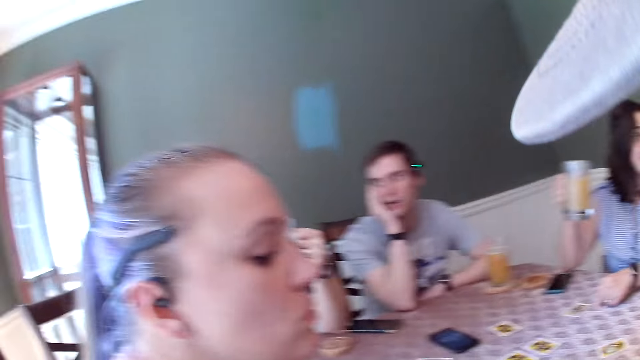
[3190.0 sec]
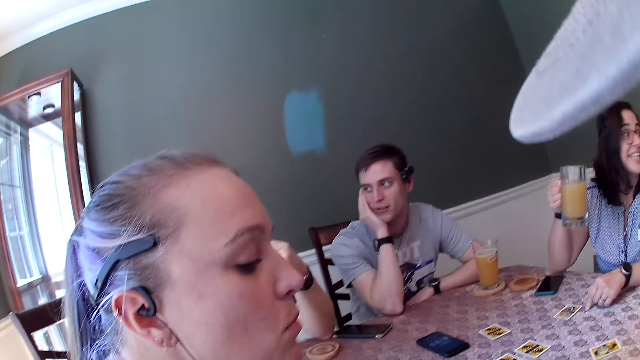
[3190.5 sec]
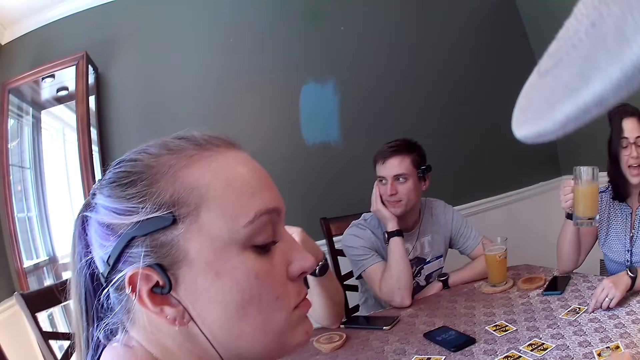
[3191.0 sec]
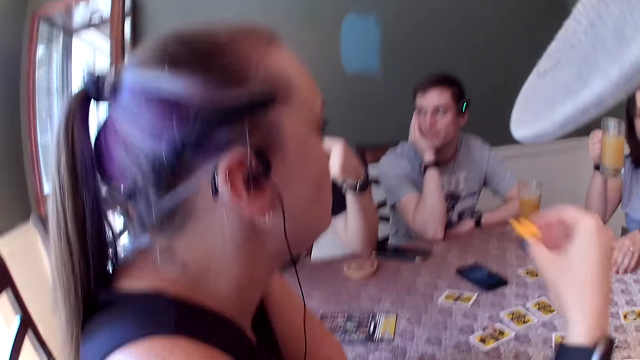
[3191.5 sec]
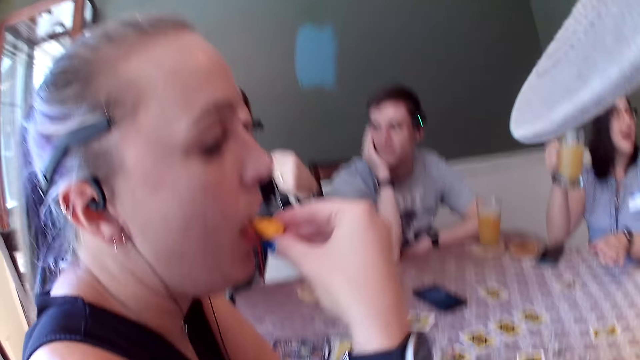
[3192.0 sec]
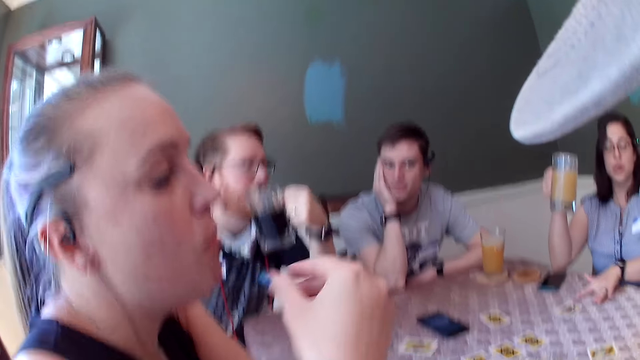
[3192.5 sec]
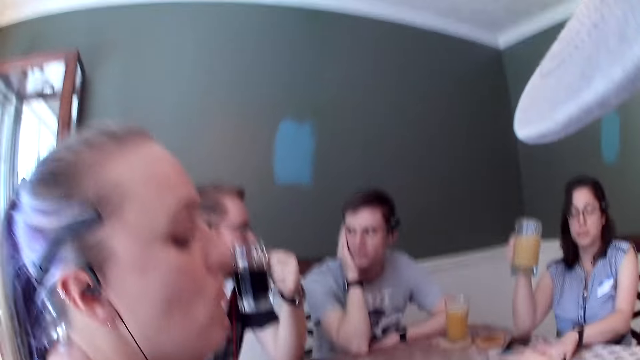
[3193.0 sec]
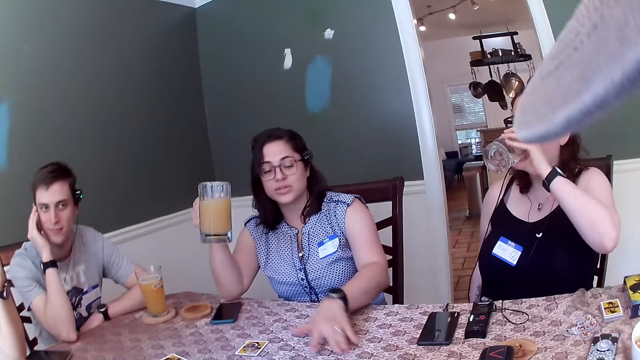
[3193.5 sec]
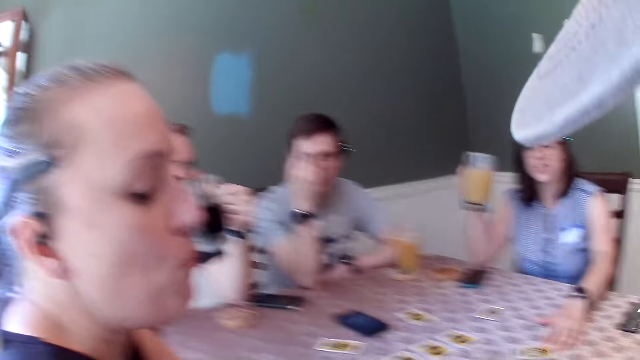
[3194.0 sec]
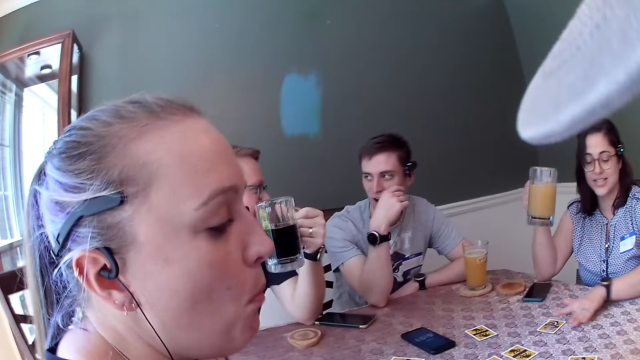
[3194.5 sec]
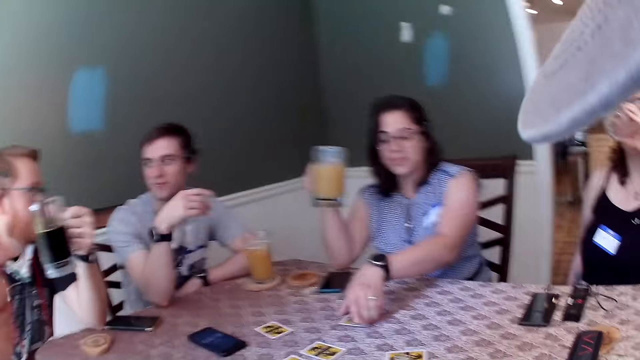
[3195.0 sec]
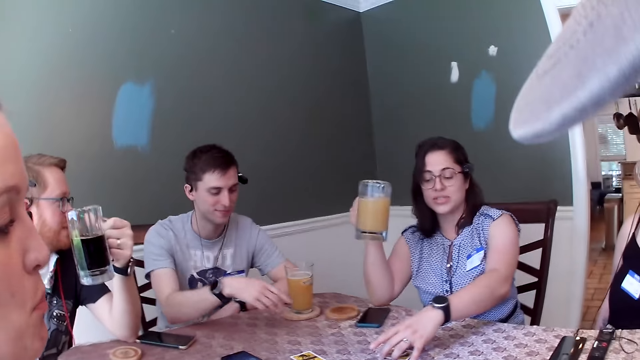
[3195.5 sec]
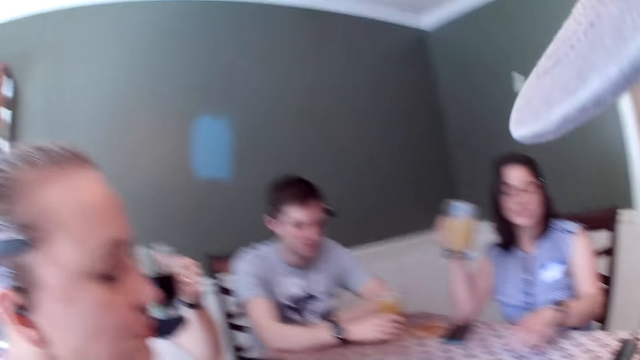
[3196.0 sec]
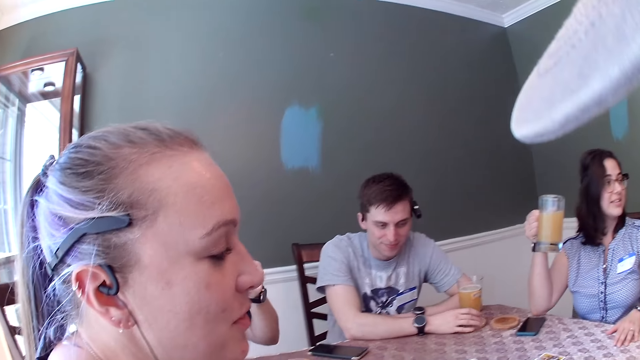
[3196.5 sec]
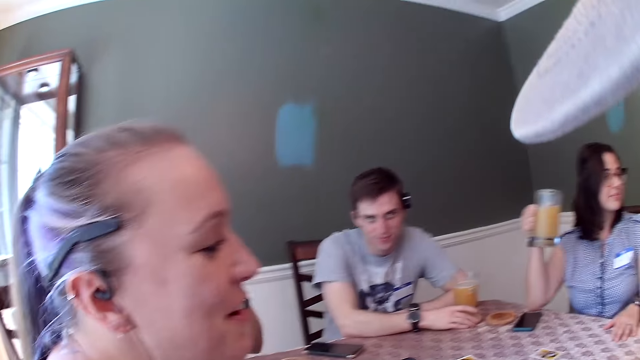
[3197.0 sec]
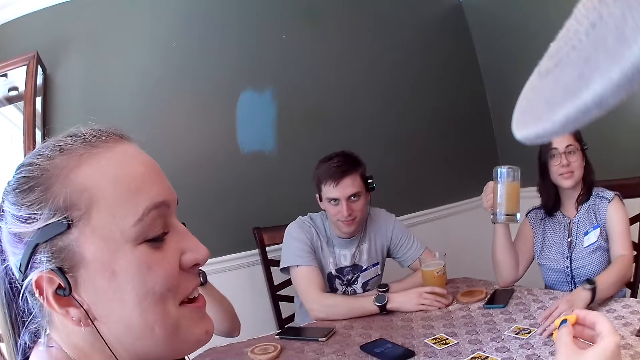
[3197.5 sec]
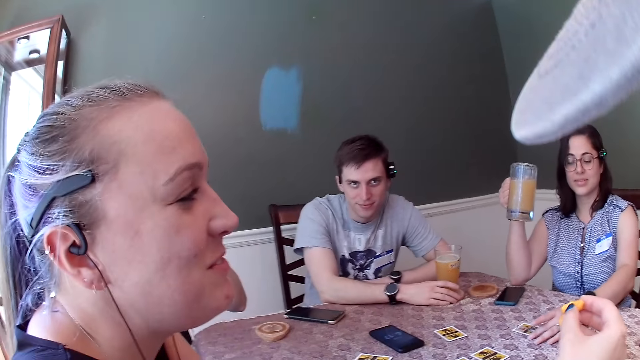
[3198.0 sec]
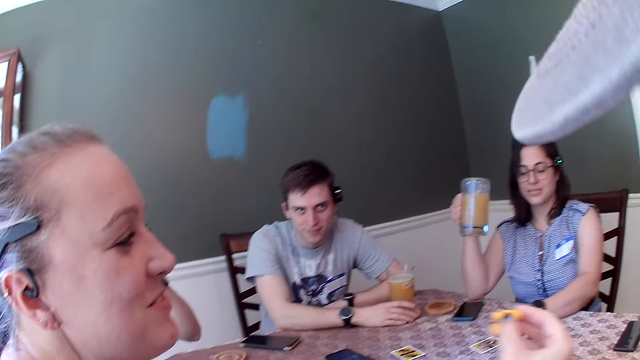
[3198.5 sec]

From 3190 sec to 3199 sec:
A woman eats cheese puffs. Another woman touches a card on the table with her left hand. The other woman turns the card on the table with her left hand.

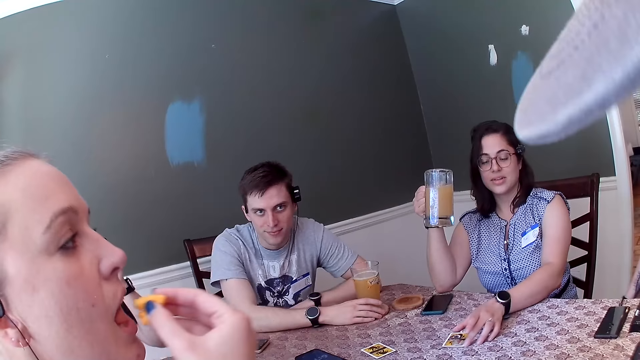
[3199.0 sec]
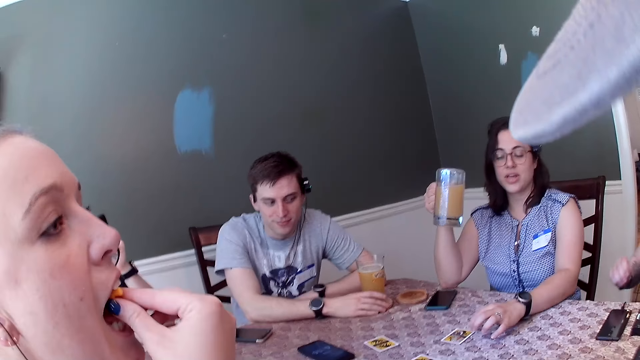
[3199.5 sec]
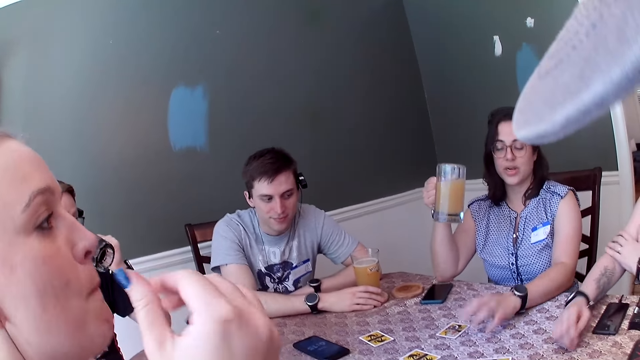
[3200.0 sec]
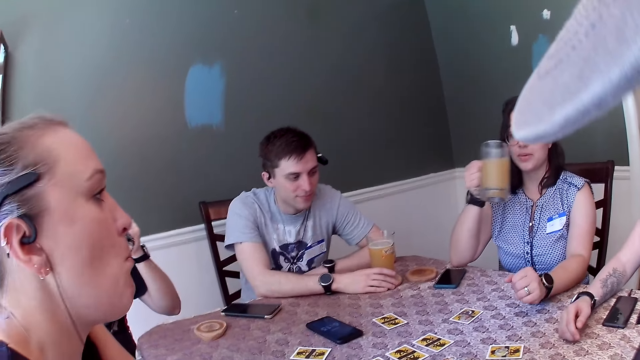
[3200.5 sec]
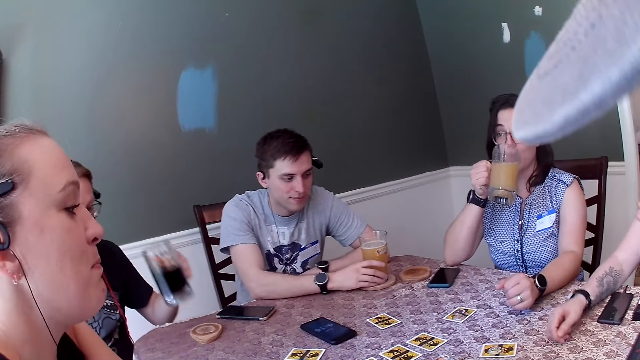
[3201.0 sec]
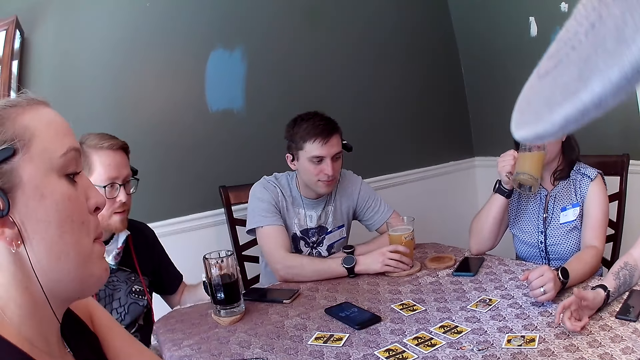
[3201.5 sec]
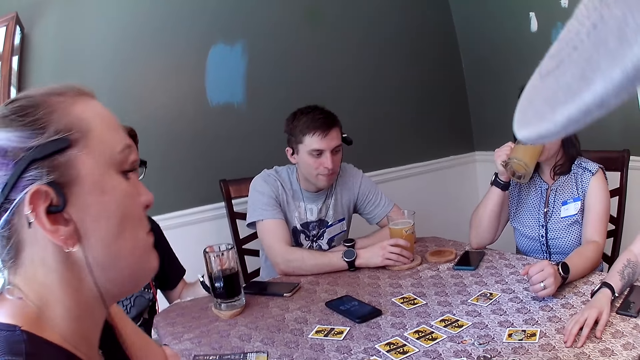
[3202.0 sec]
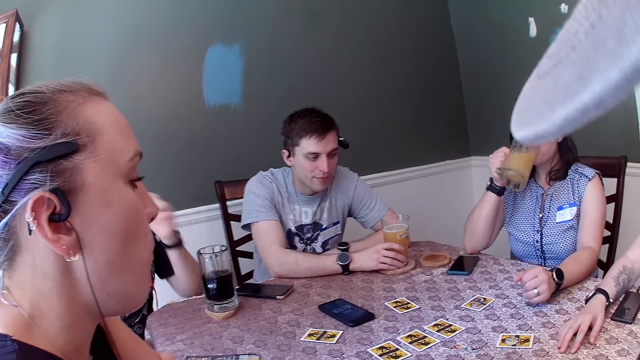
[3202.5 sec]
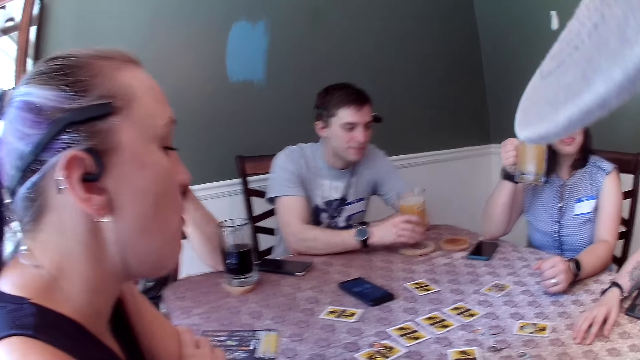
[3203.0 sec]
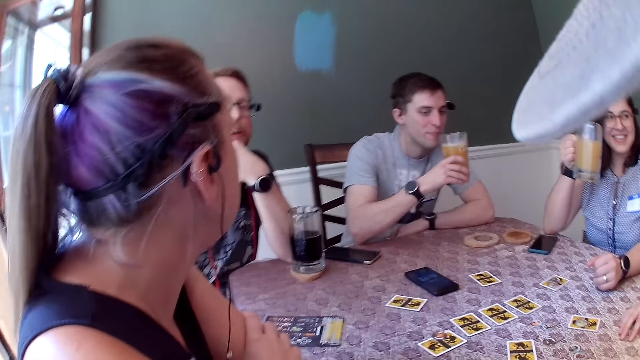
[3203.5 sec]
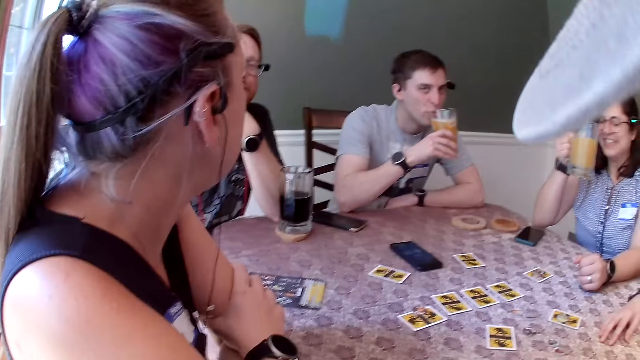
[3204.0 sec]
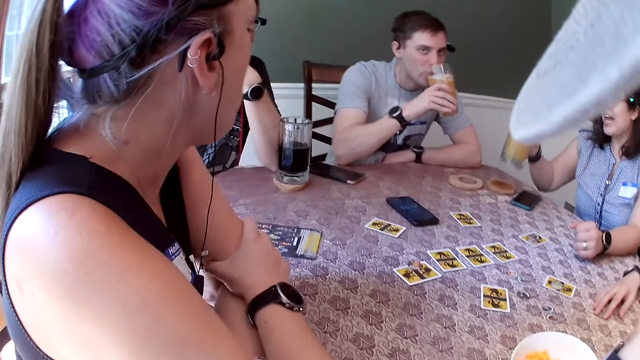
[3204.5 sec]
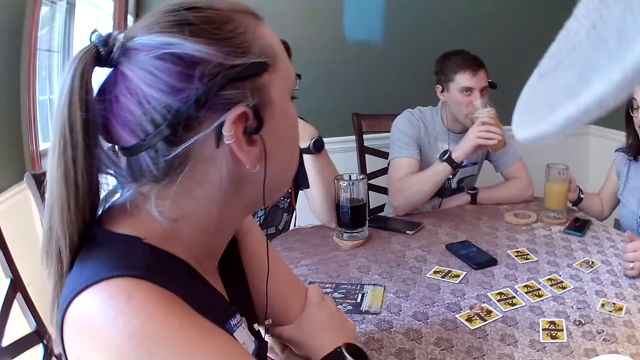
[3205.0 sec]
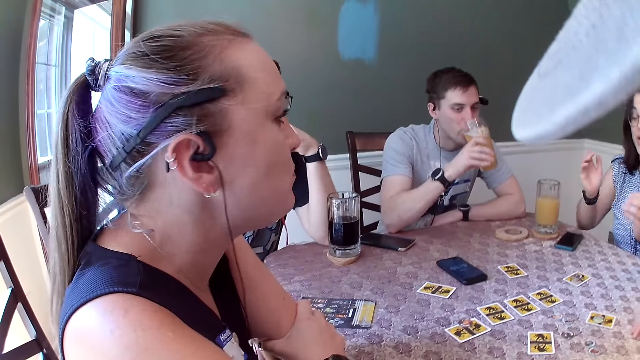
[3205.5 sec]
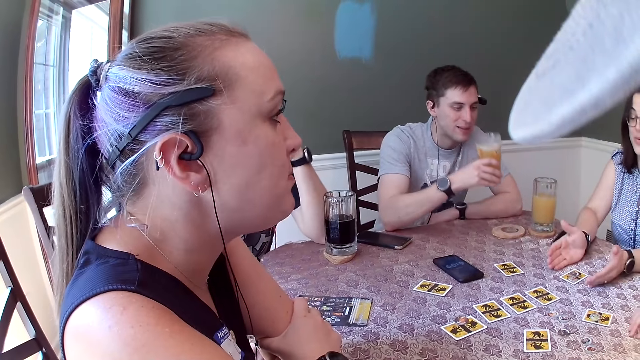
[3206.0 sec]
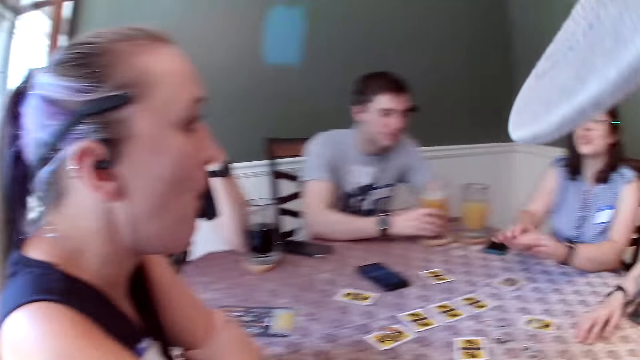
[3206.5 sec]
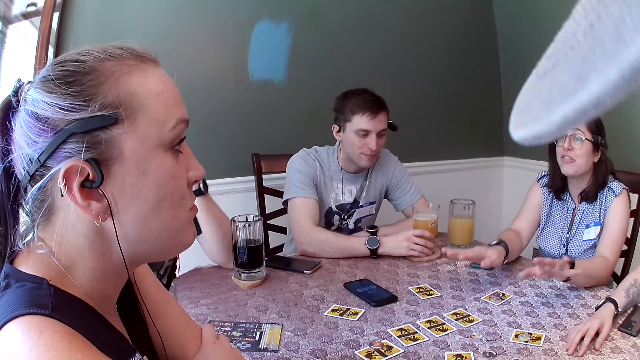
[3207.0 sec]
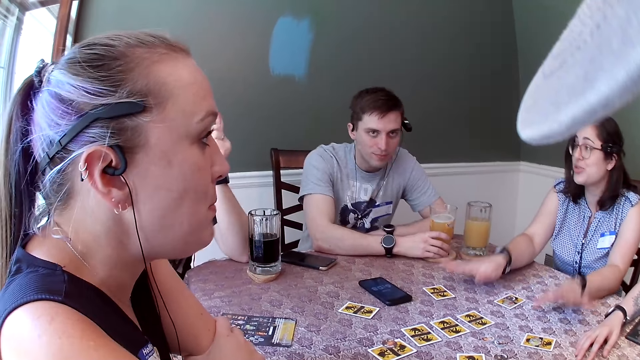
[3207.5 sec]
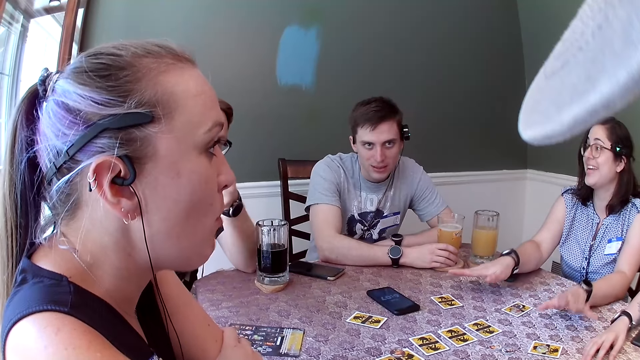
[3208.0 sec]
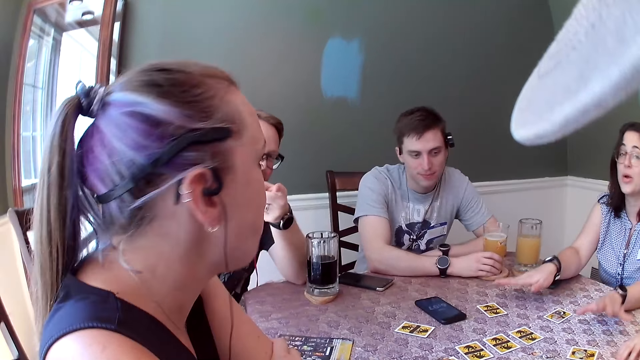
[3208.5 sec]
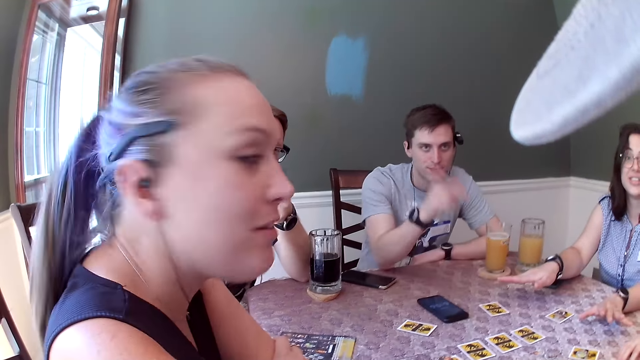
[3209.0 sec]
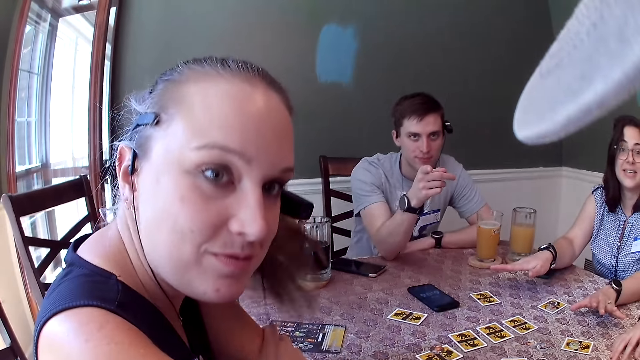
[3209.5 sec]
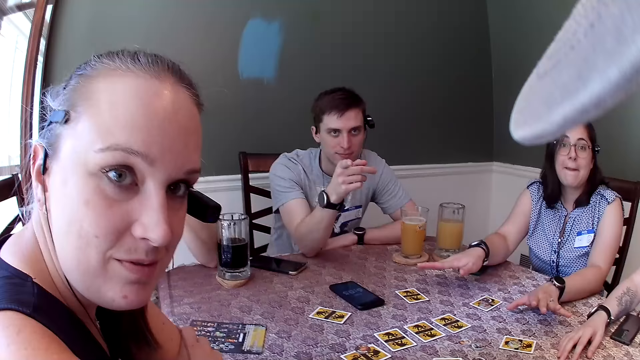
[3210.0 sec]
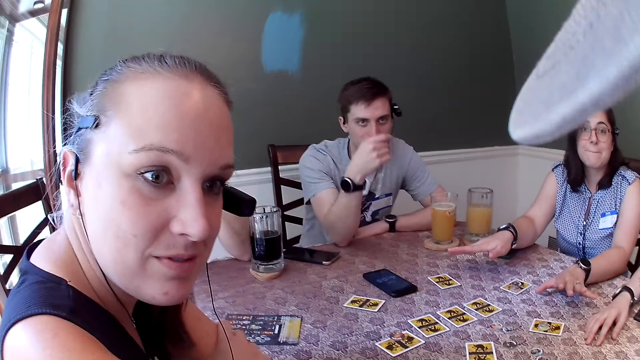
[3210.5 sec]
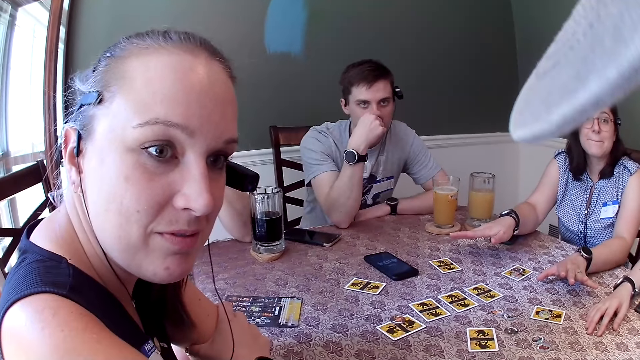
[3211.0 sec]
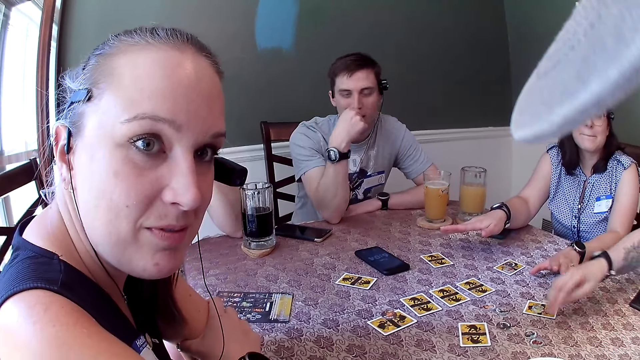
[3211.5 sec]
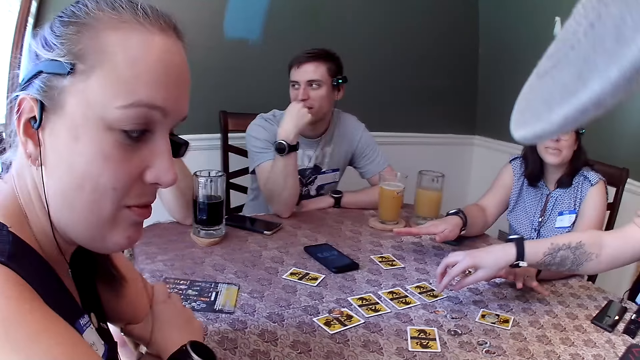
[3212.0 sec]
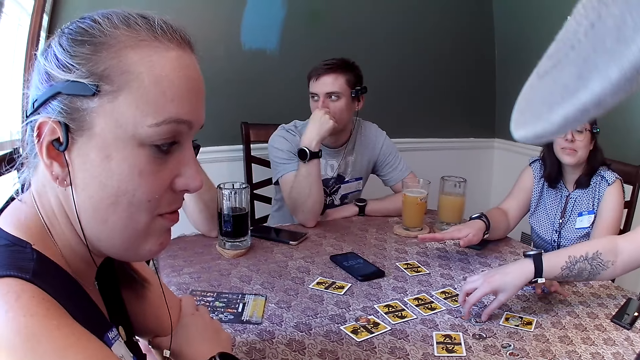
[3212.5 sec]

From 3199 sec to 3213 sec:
A woman eats cheese puffs. A man drinks from the cup. The man drops the cup of drink on the table with his left hand. Another man picks up the cup of drink from the table with his right hand. The other man drinks from the cup. Another woman drops the cup of drink on the table with her right hand. The other man drops the cup of drink on the table with his right hand. The camera wearer looks at a lady.
